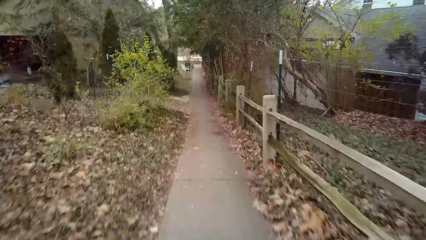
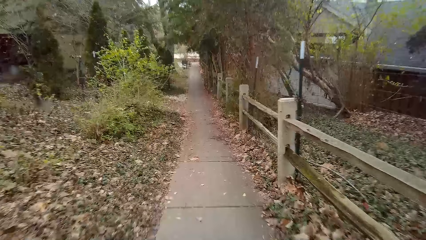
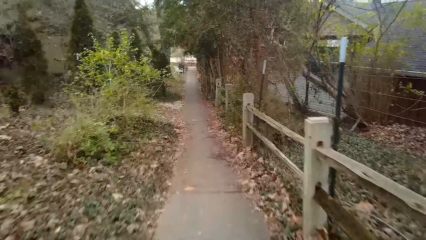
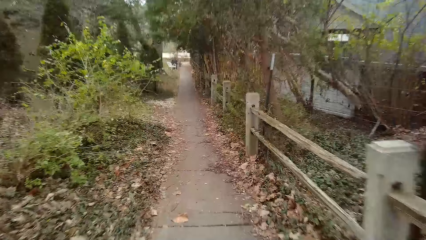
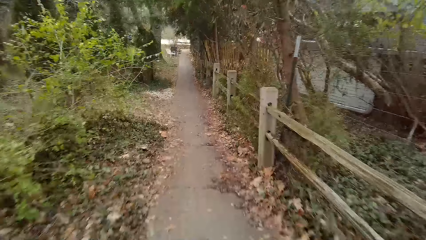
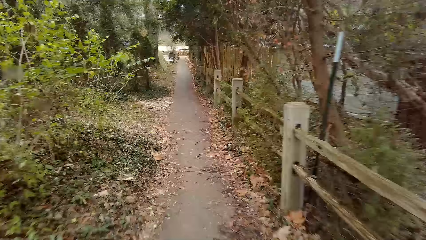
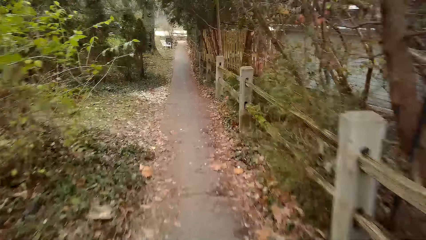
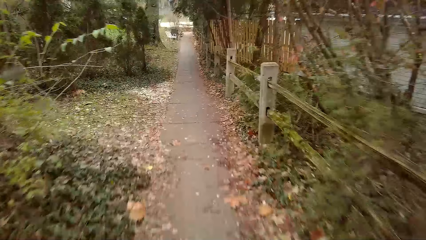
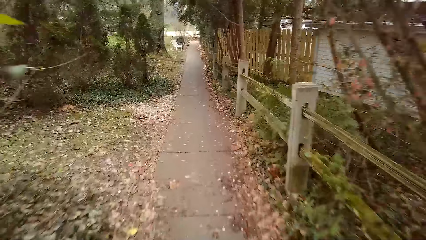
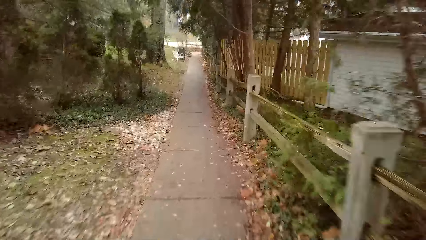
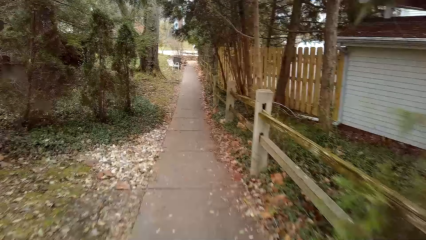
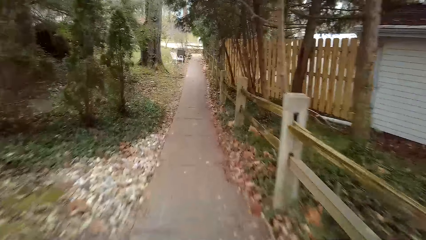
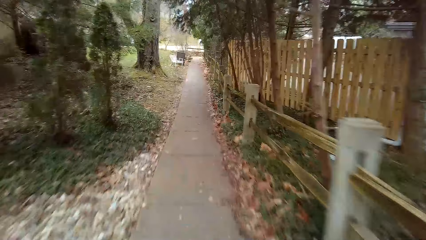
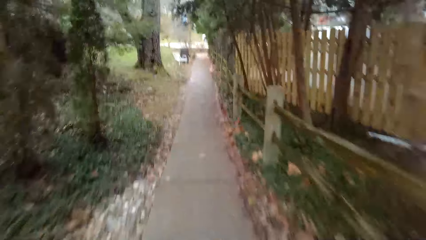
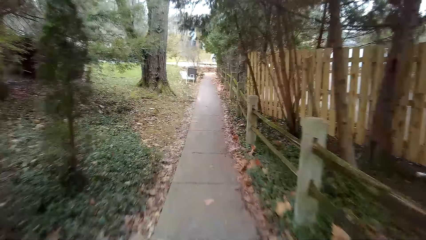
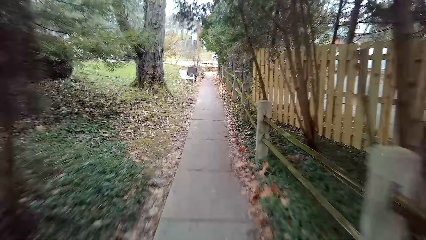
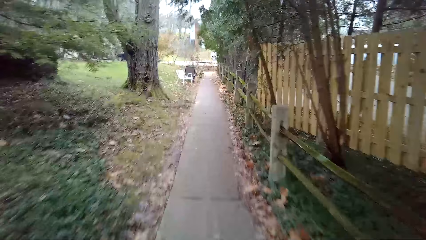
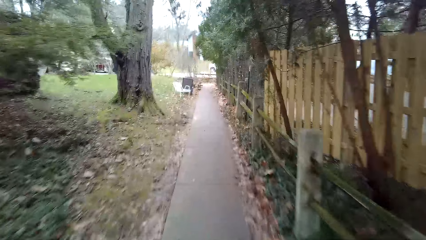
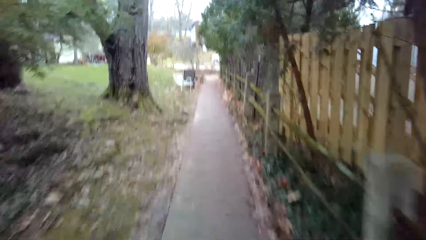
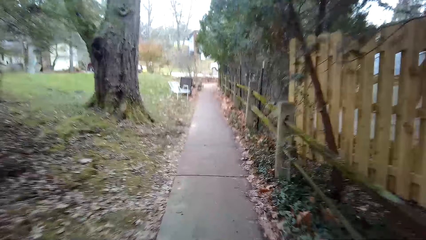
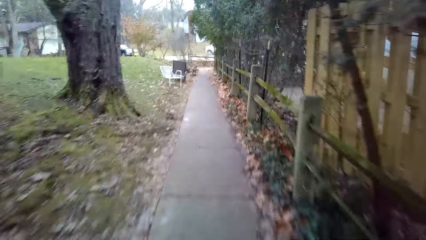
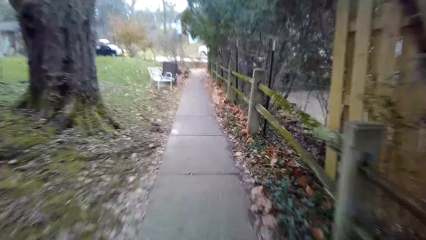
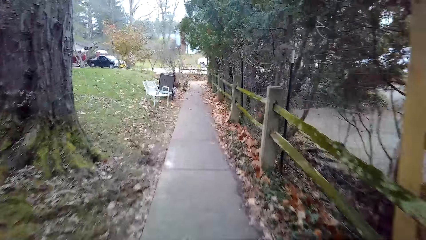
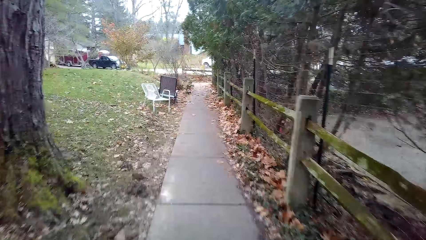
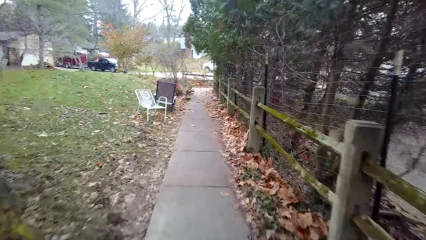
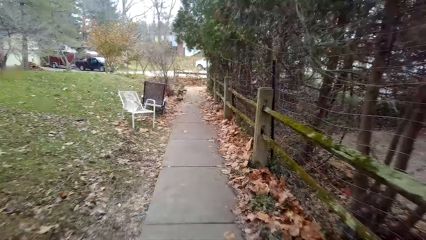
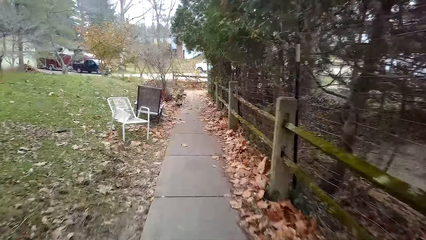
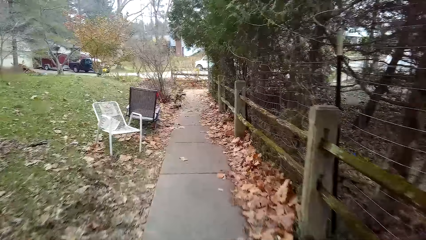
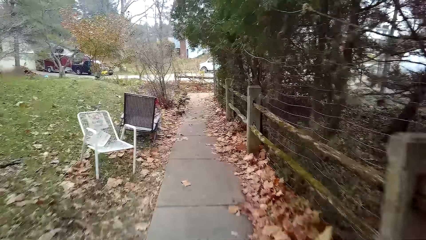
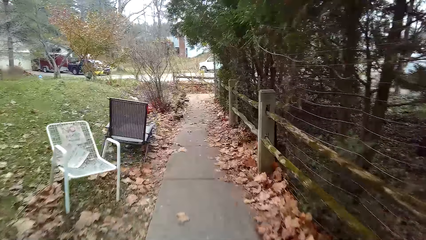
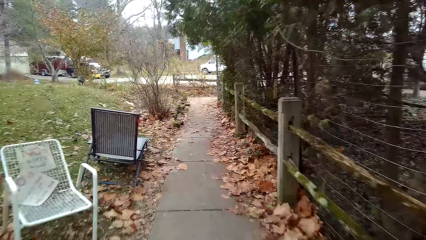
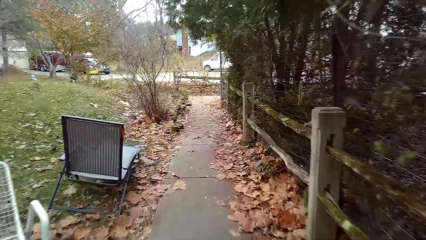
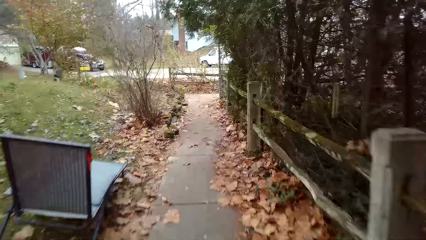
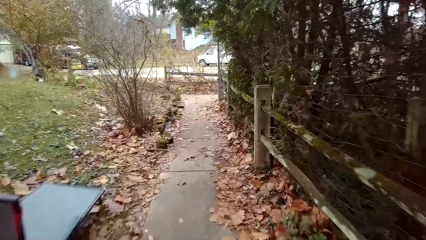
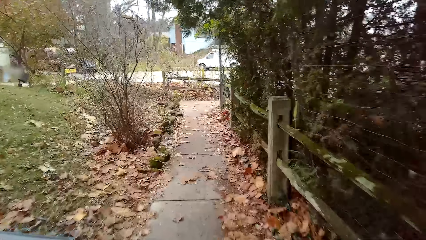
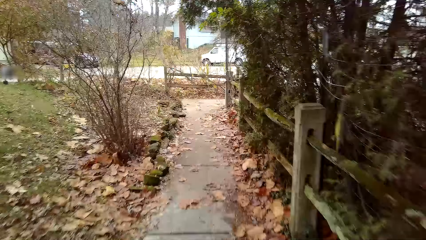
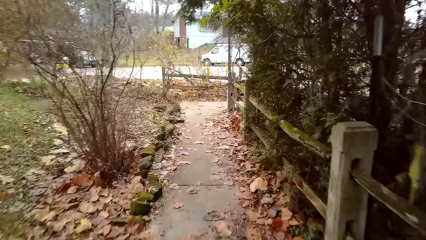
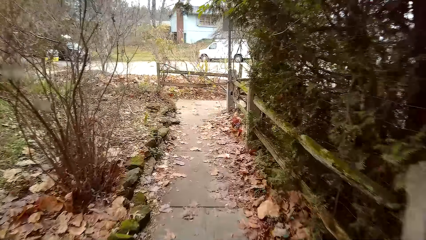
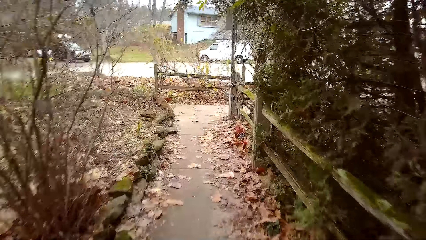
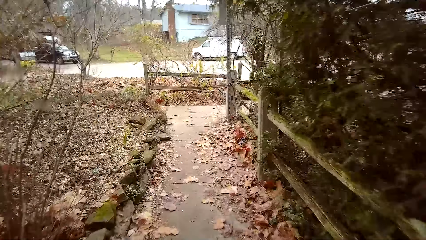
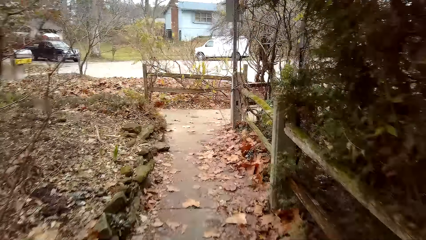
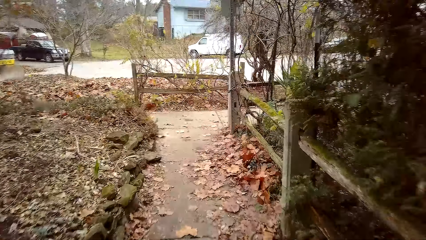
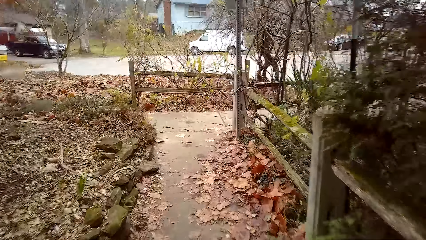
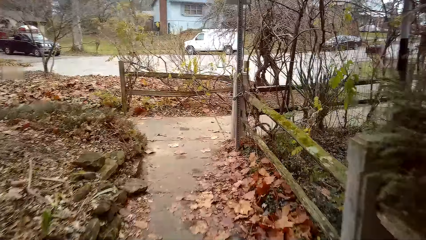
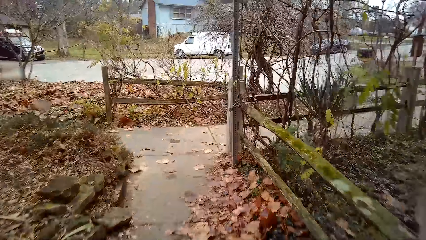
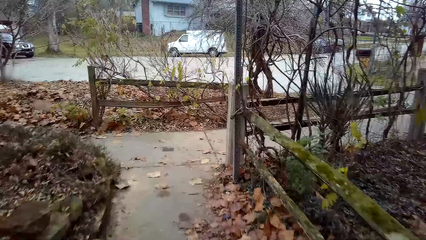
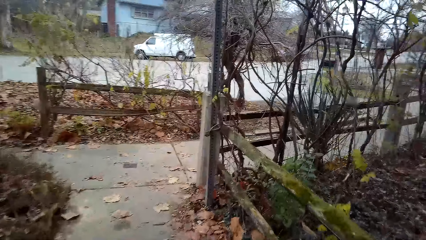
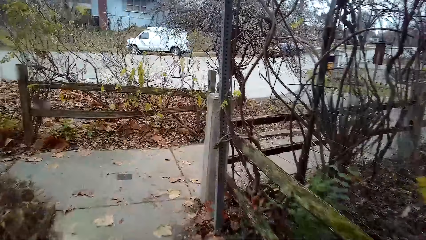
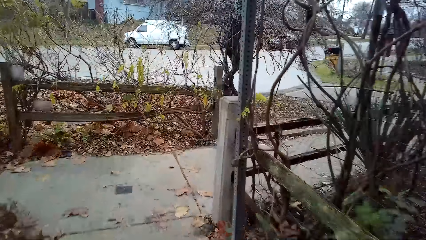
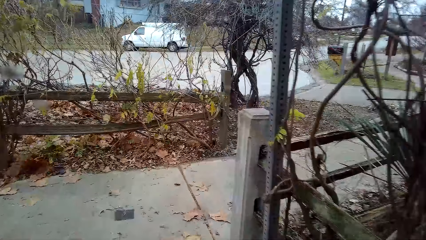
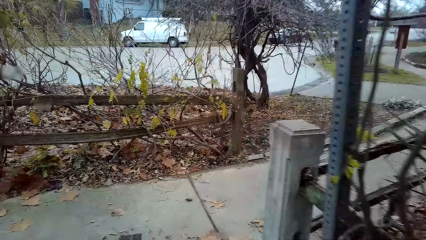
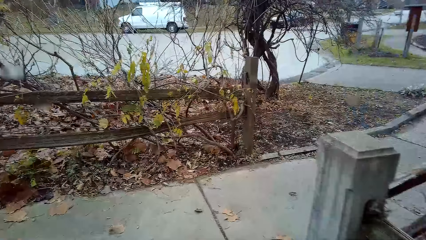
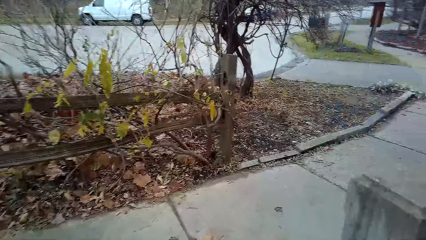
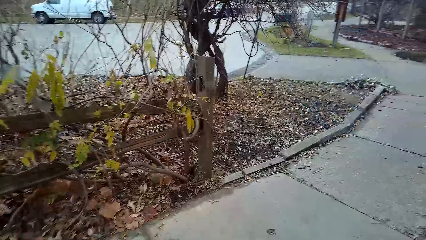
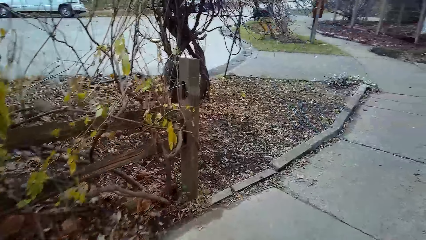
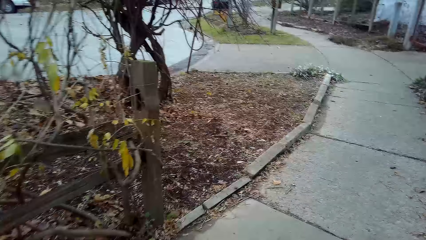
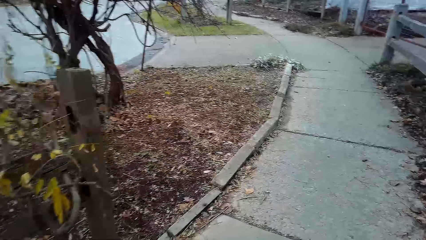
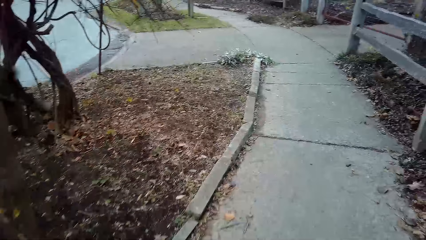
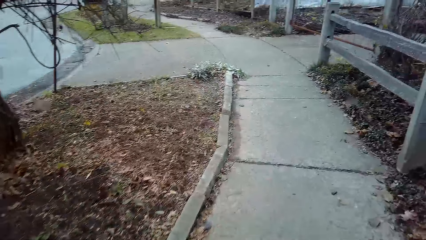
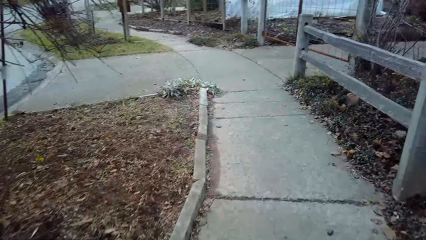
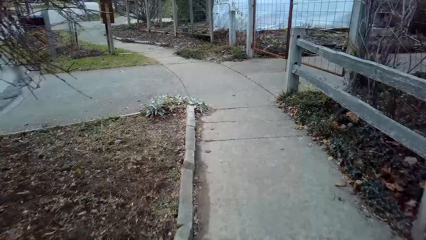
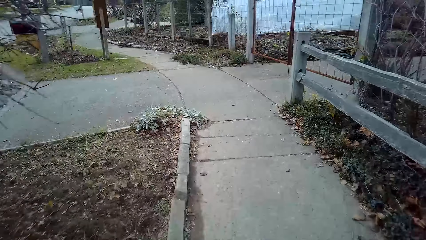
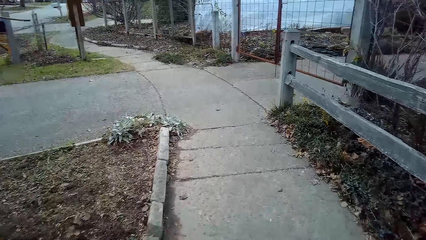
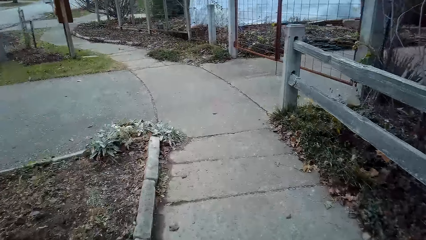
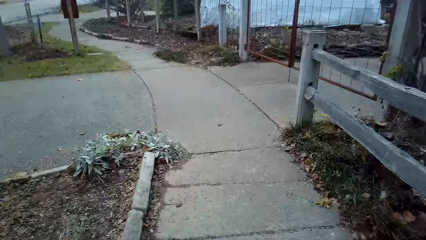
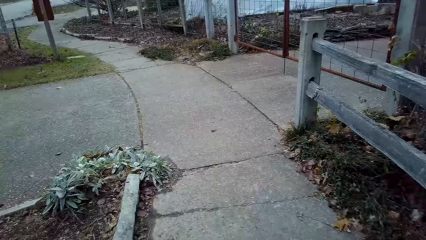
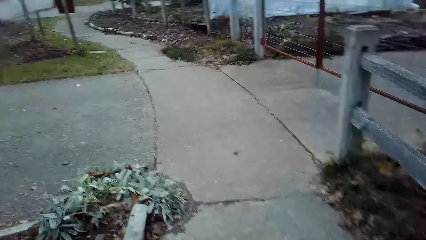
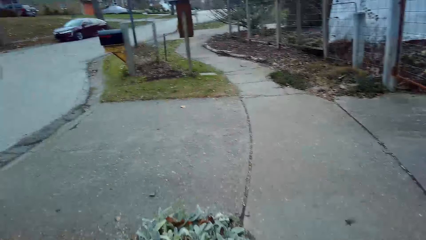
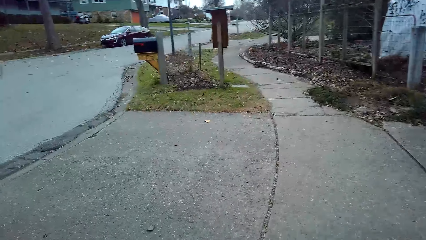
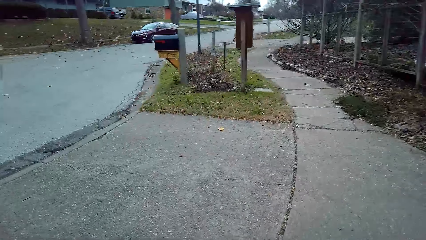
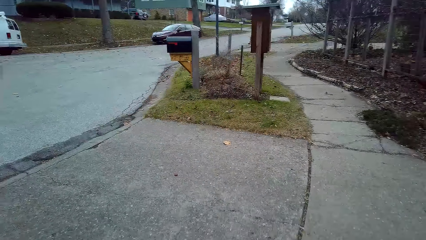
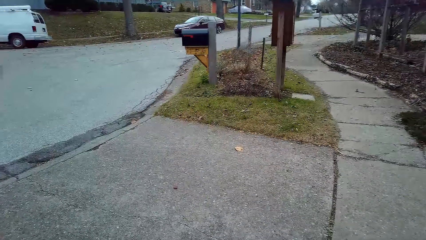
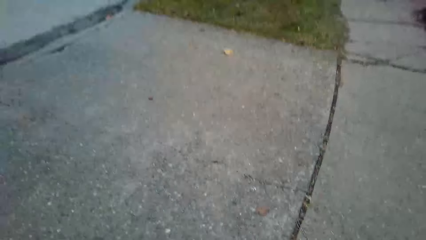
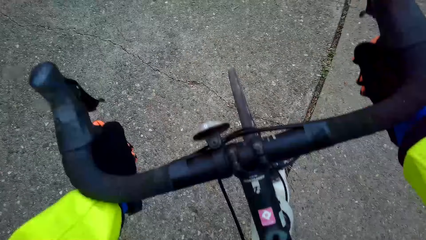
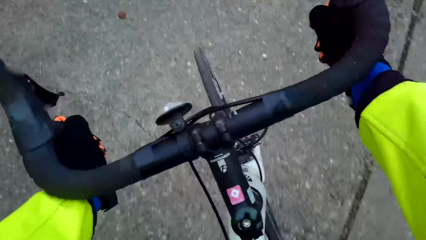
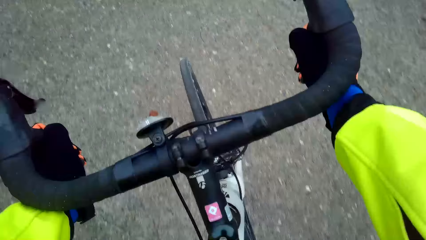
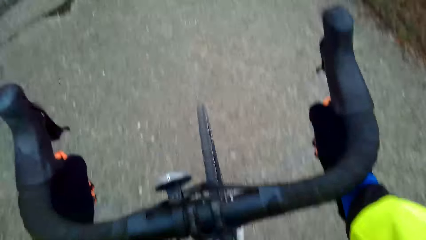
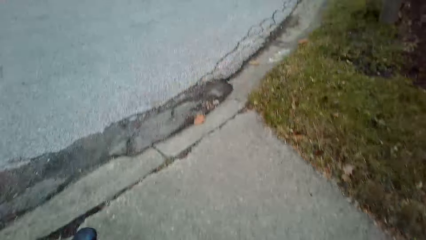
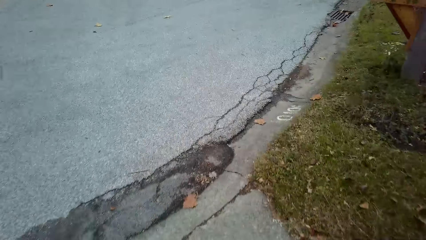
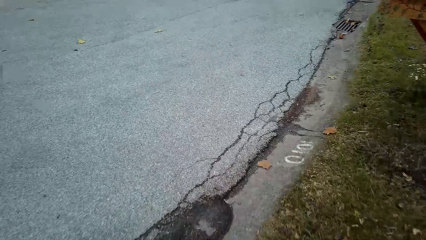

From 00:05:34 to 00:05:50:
The camera wearer turns right.
